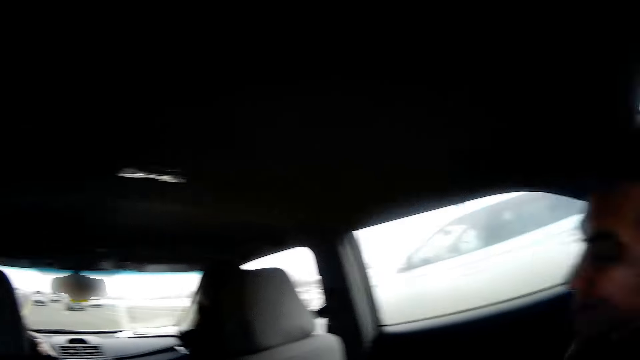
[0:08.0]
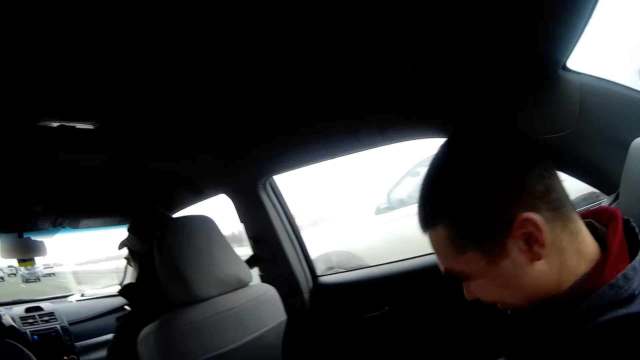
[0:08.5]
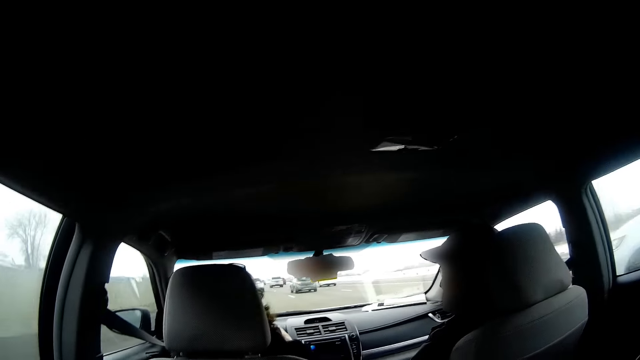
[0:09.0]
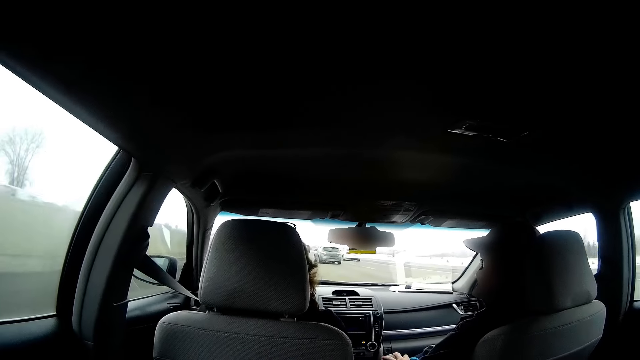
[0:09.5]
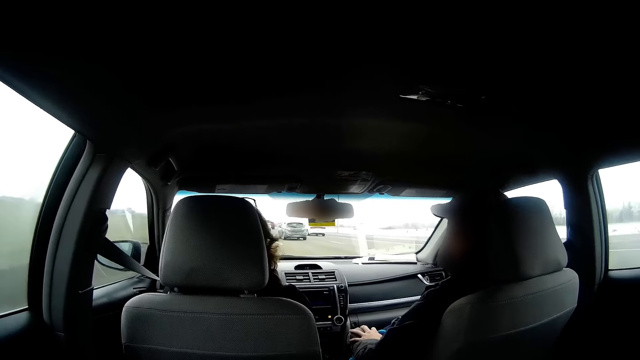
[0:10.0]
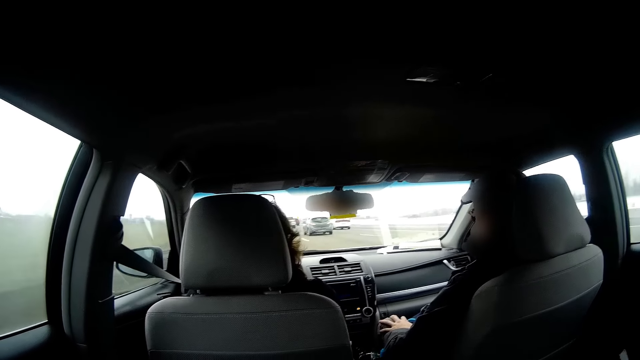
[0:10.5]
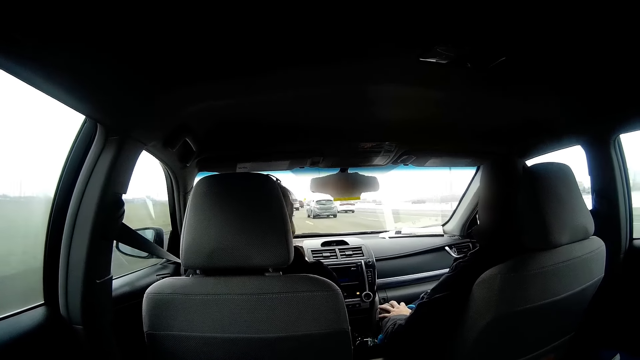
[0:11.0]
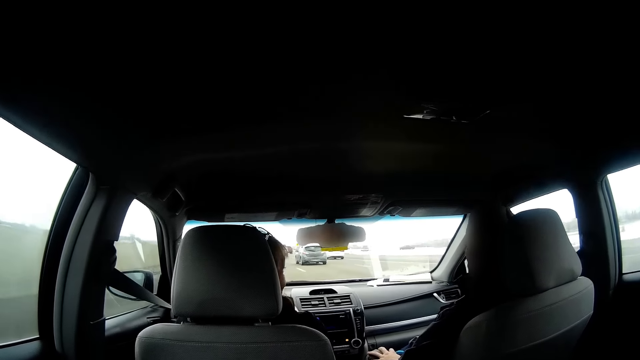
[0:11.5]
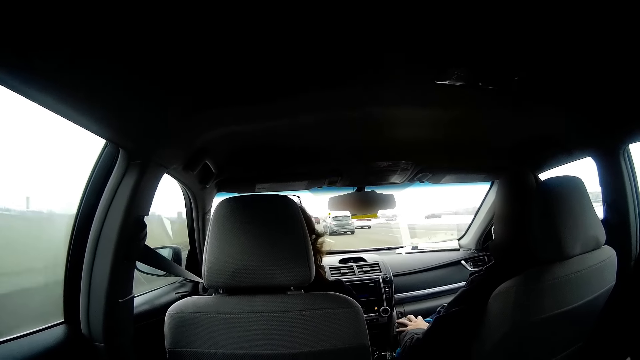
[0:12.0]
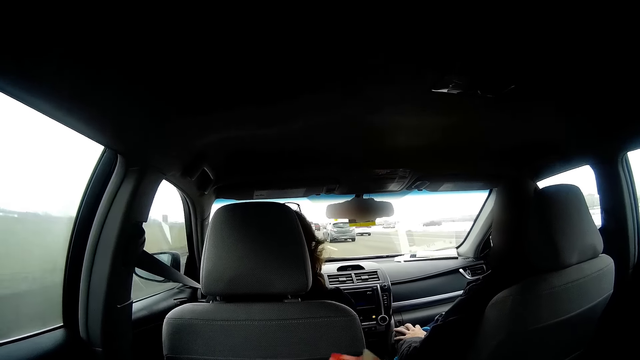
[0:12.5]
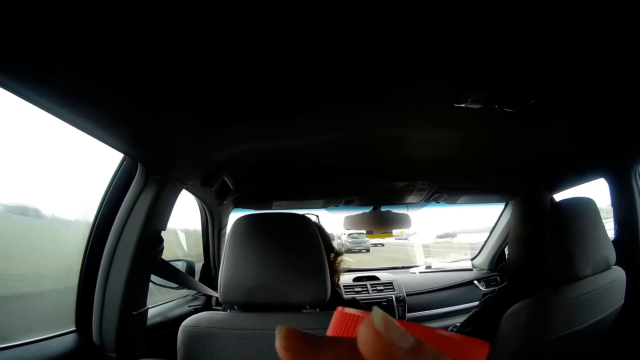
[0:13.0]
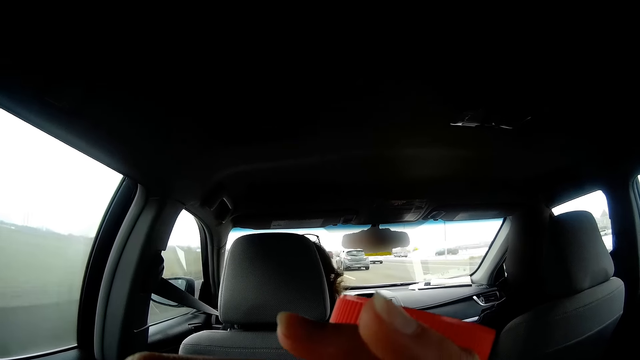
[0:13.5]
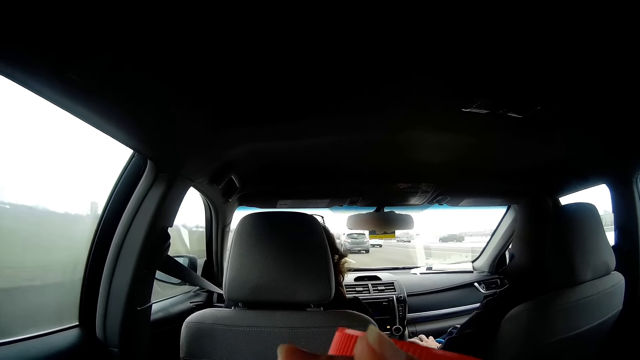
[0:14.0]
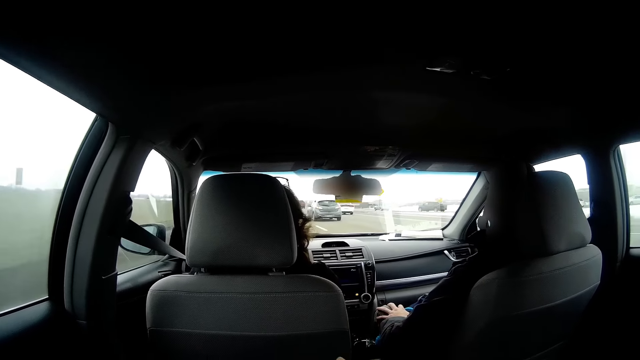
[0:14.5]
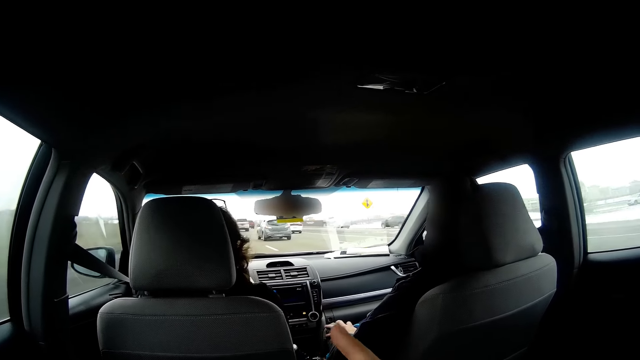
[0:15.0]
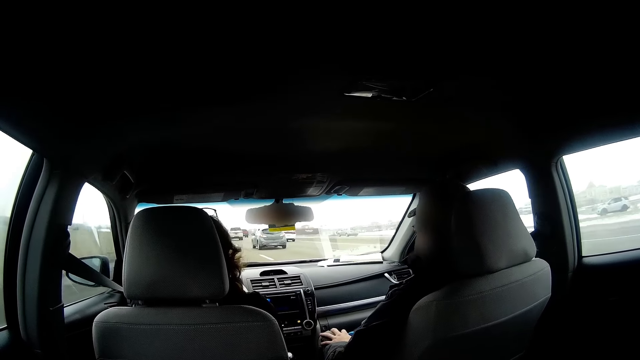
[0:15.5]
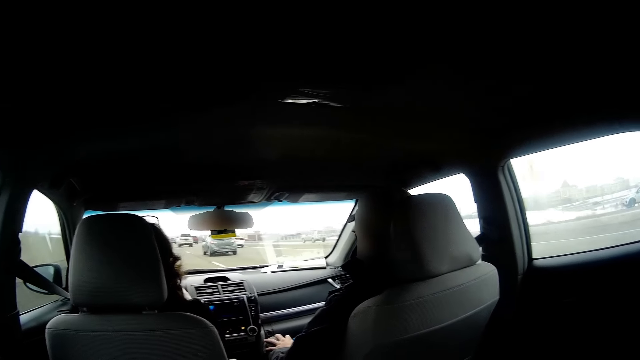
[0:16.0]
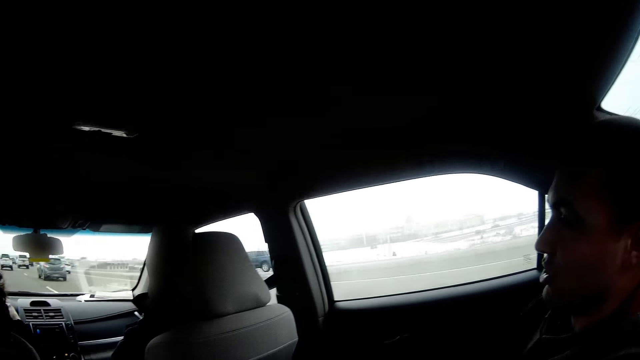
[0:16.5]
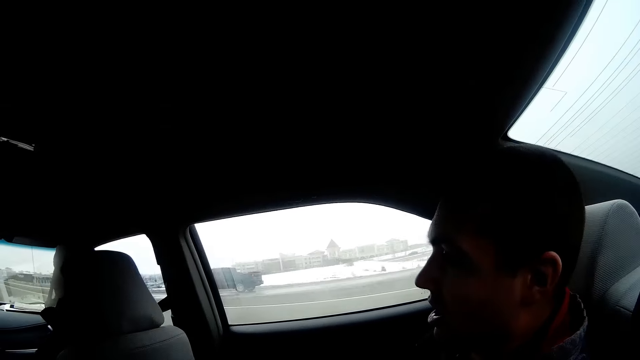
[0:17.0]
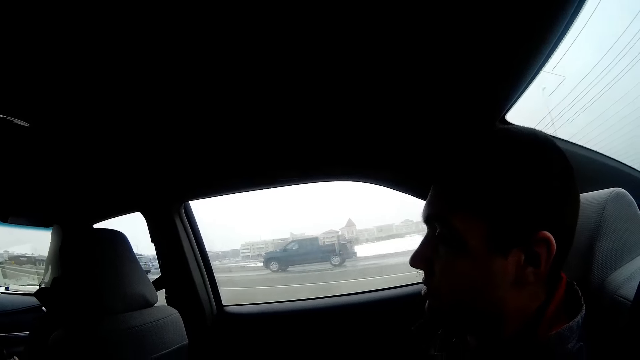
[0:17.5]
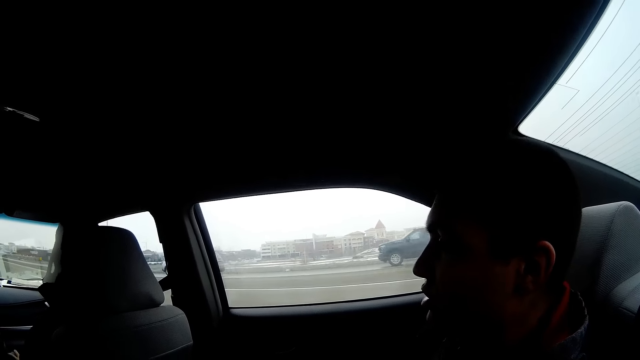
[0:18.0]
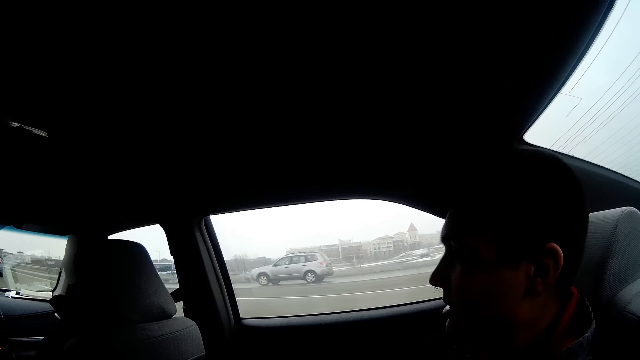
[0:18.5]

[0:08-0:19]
The camera wearer turns towards a man. They look around the car. They drink water from a water bottle. They turn towards the man in the car.

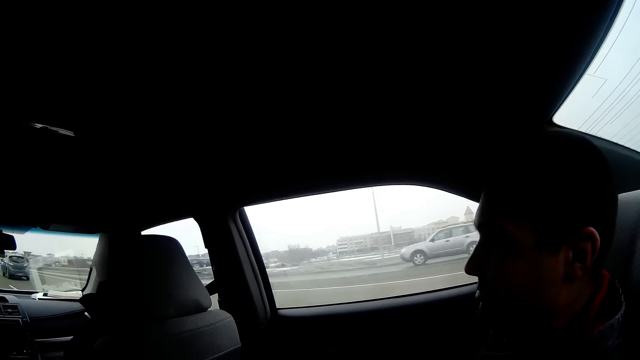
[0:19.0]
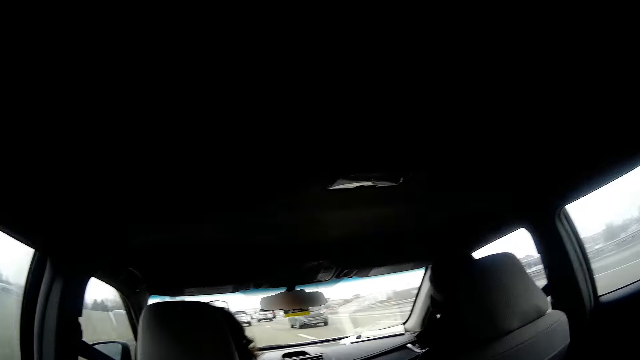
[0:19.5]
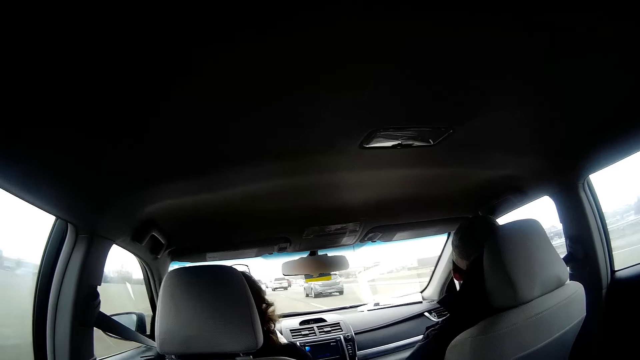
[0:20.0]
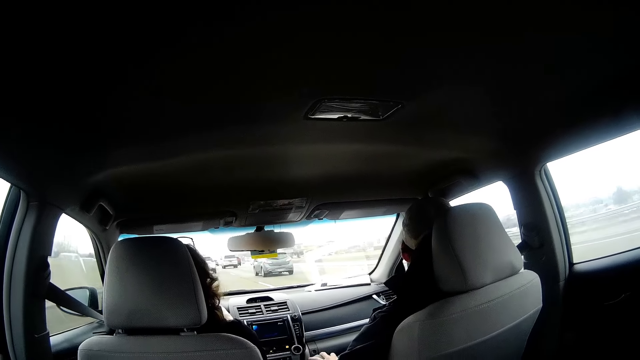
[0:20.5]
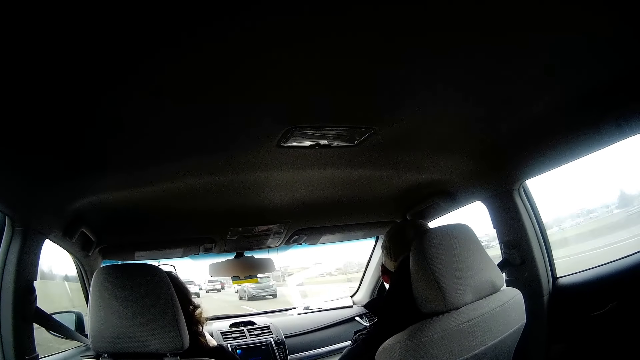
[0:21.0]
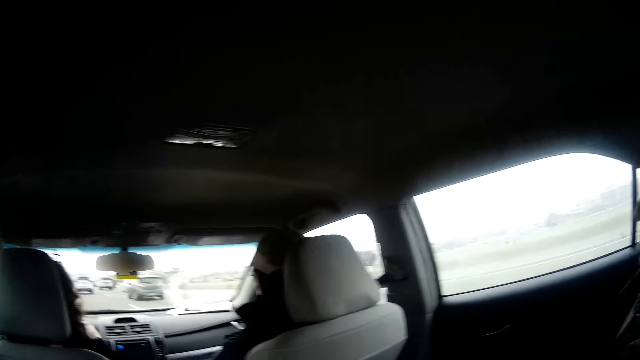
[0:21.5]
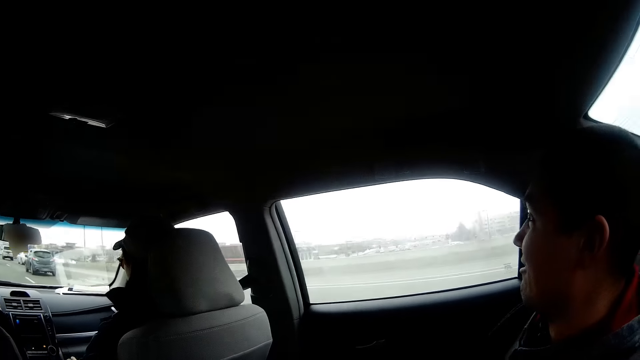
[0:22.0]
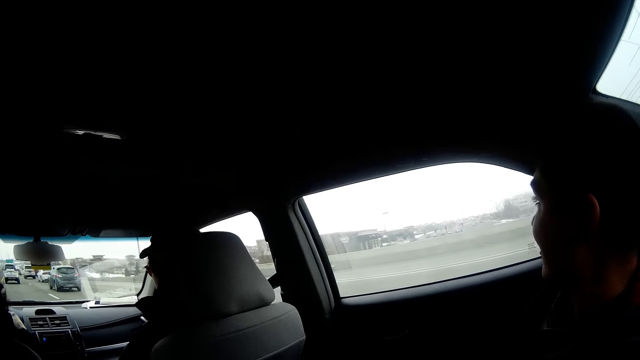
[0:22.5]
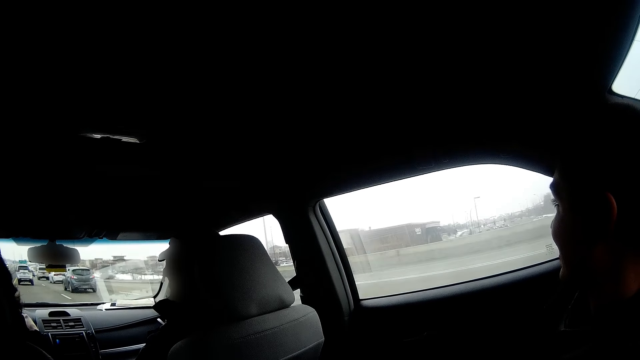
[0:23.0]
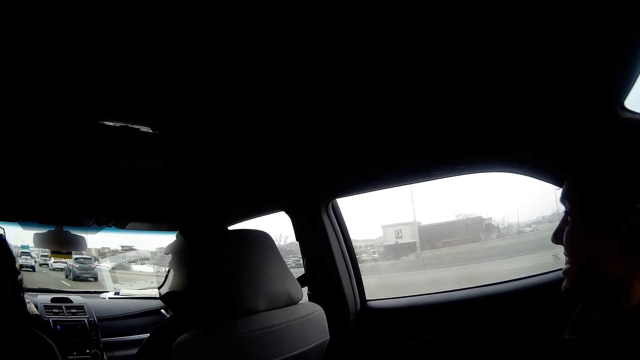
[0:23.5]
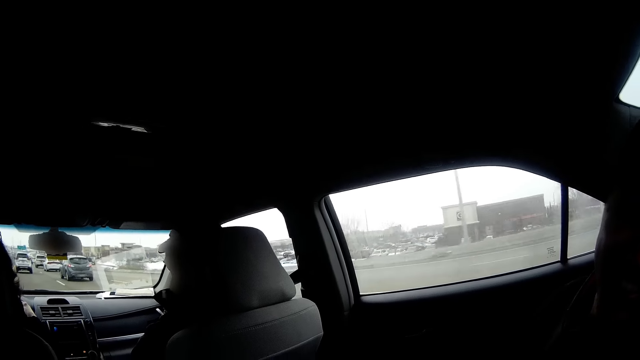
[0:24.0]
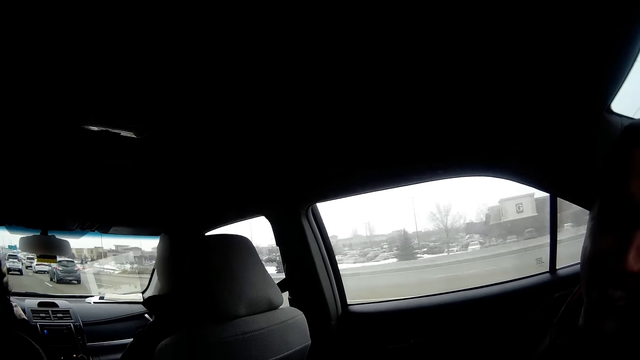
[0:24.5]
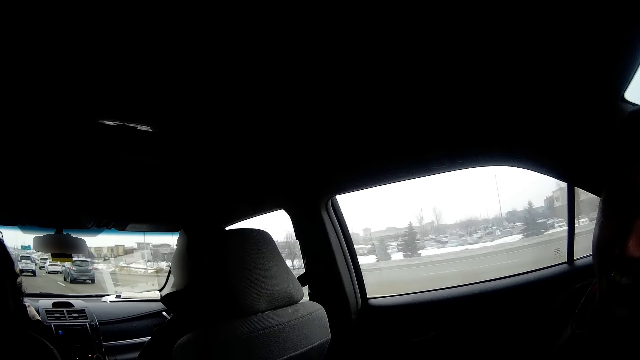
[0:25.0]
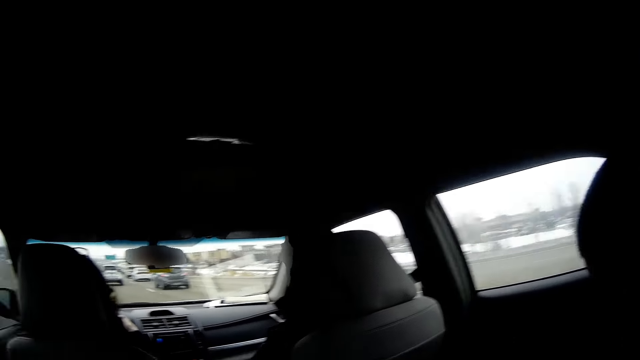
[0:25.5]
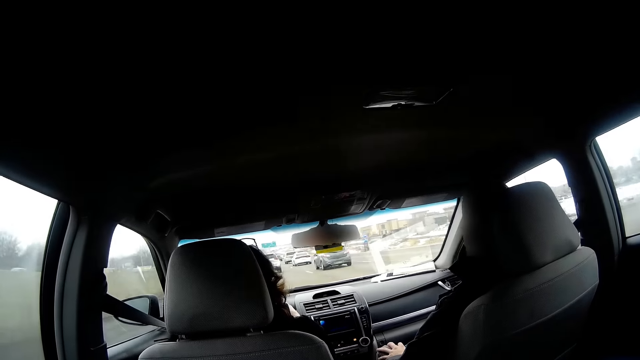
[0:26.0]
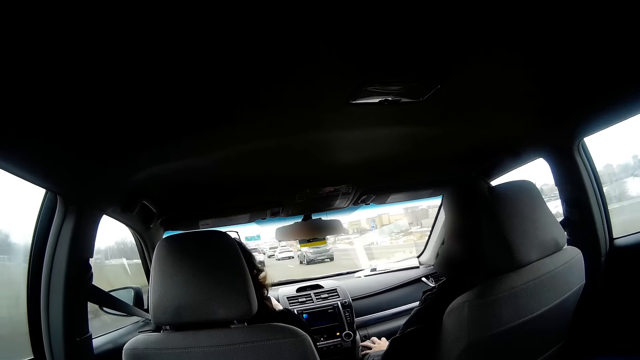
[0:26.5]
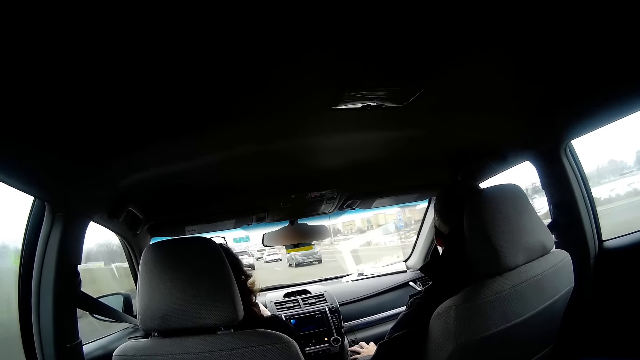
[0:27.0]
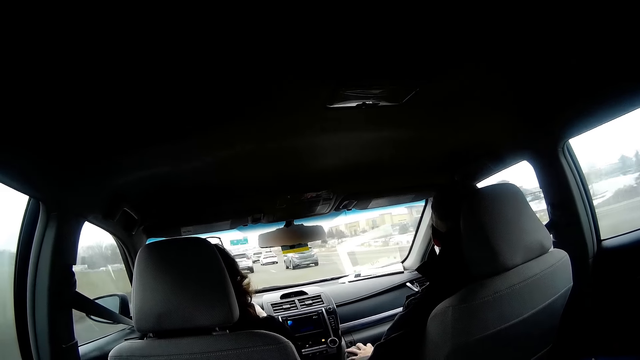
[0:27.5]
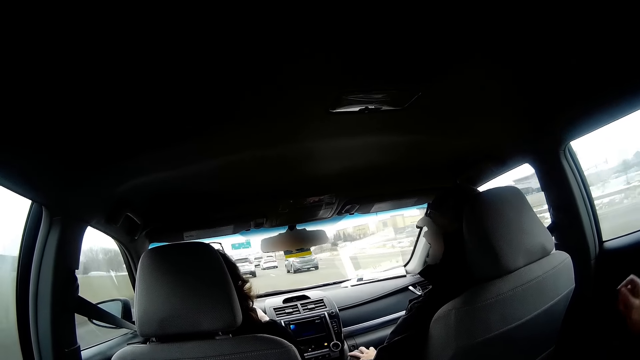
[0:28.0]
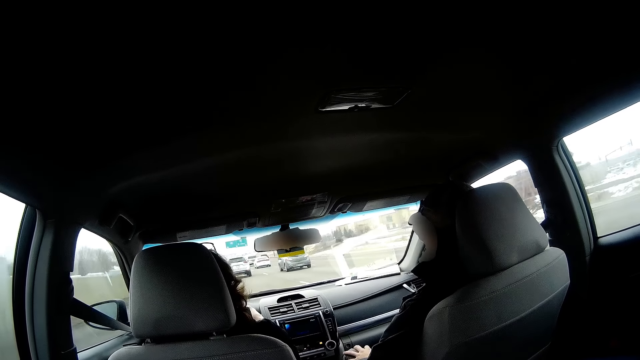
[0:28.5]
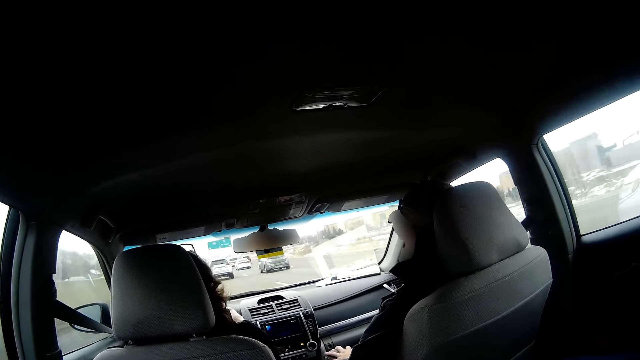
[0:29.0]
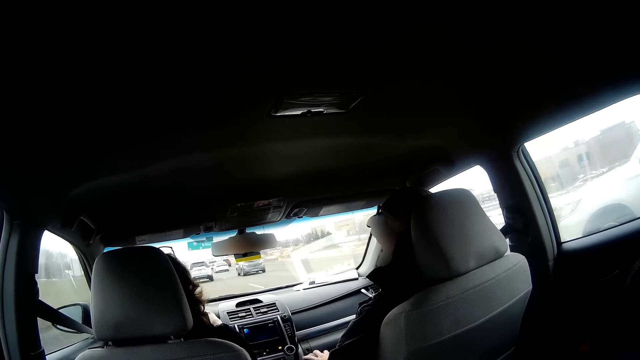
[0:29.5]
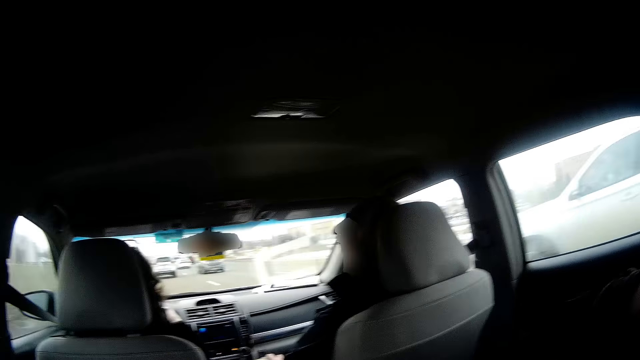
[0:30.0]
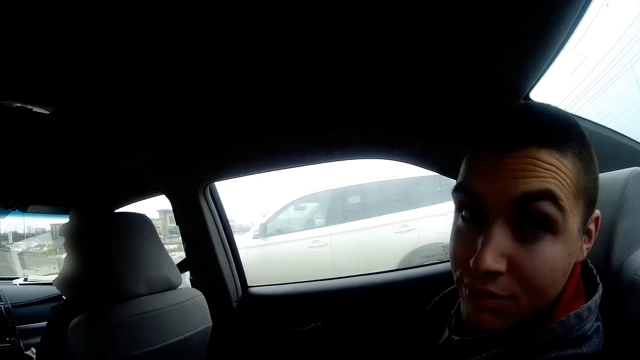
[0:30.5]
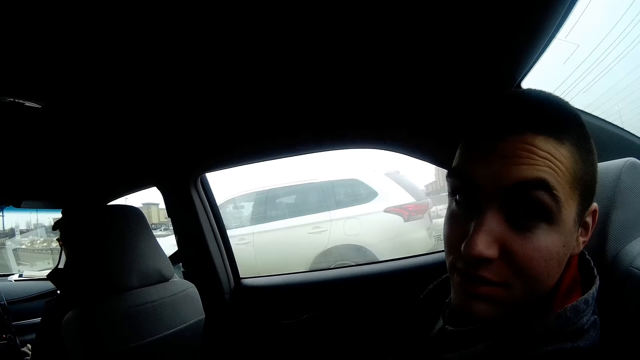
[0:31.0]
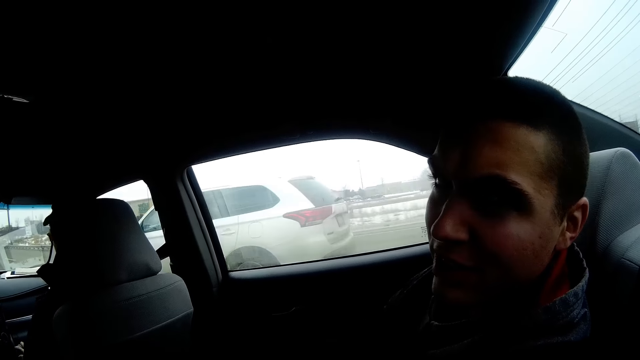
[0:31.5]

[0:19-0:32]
The camera wearer looks around the car. They turn towards a man. They look around the car. They turn towards the man.
